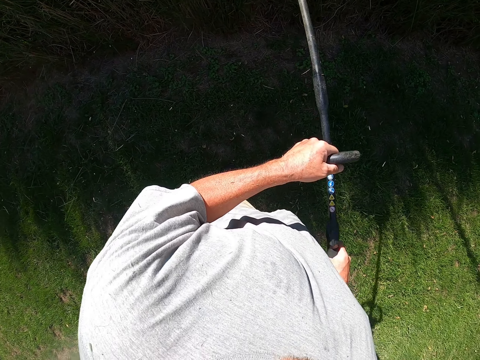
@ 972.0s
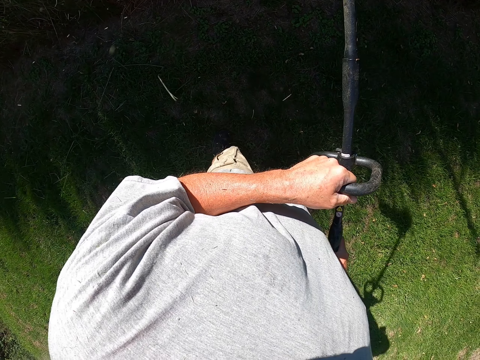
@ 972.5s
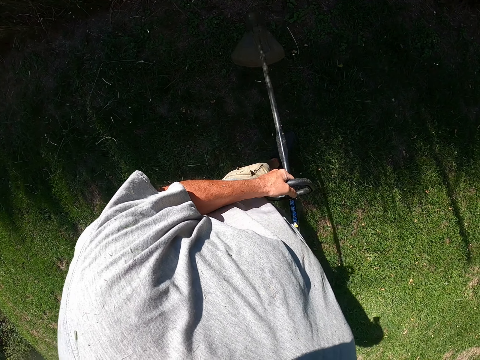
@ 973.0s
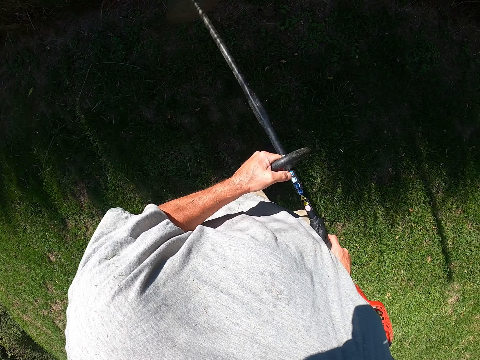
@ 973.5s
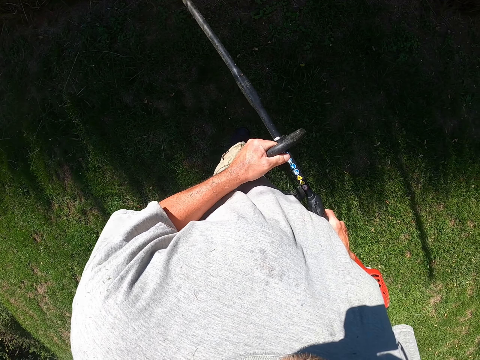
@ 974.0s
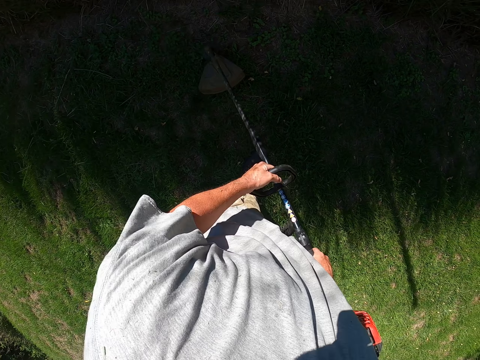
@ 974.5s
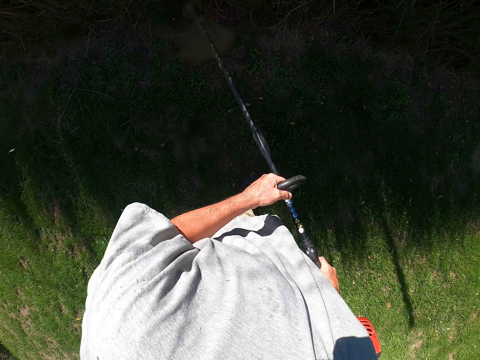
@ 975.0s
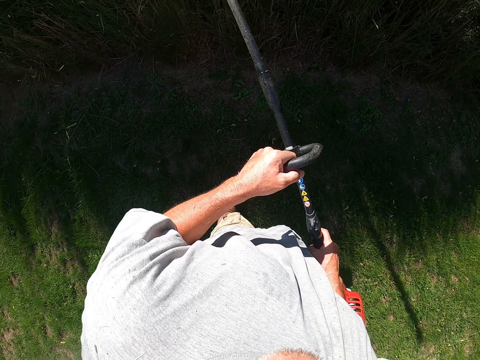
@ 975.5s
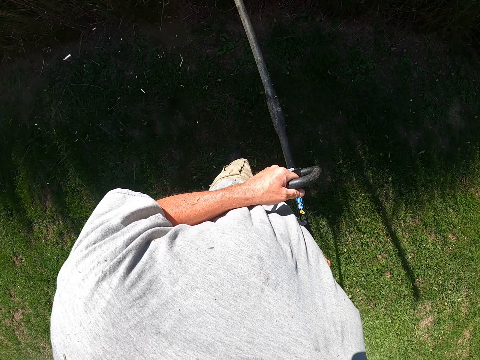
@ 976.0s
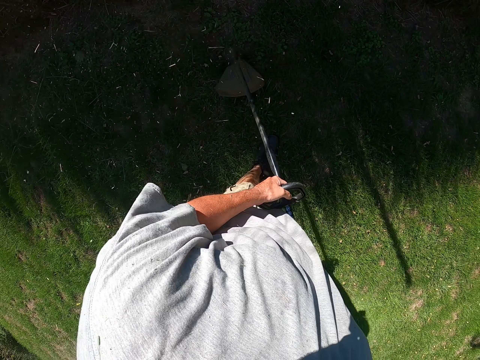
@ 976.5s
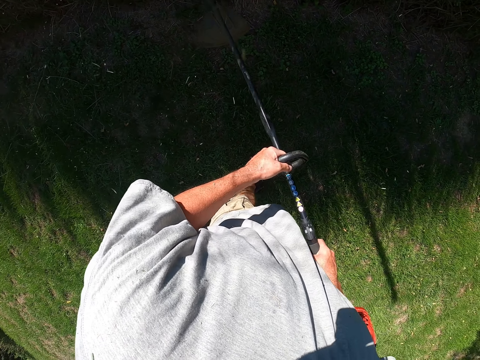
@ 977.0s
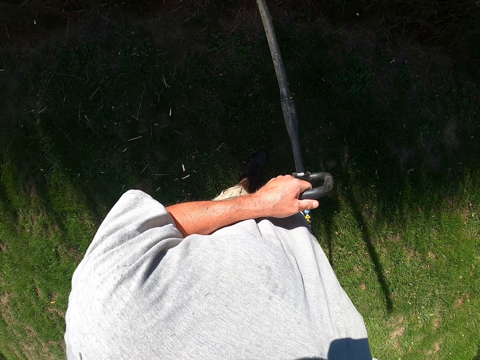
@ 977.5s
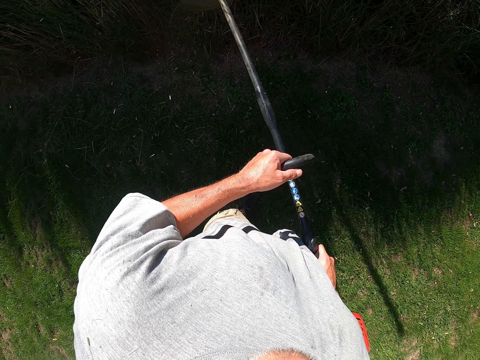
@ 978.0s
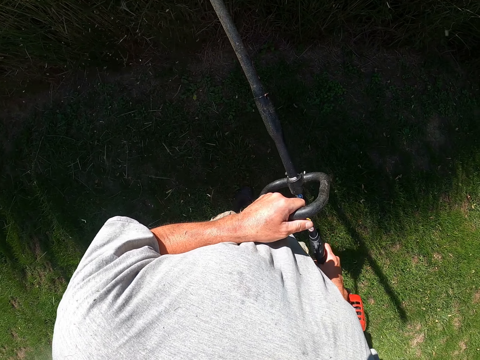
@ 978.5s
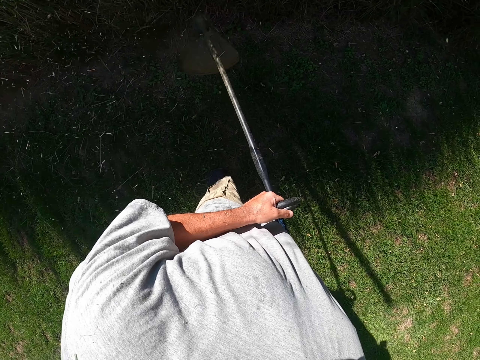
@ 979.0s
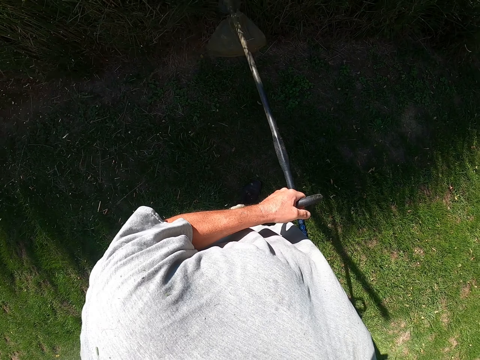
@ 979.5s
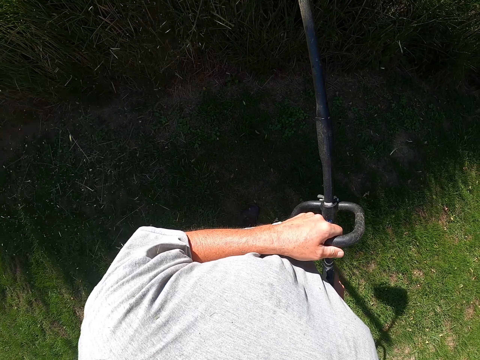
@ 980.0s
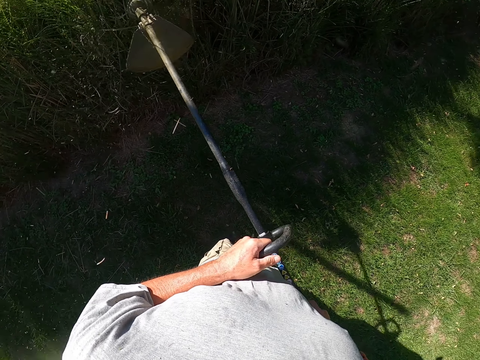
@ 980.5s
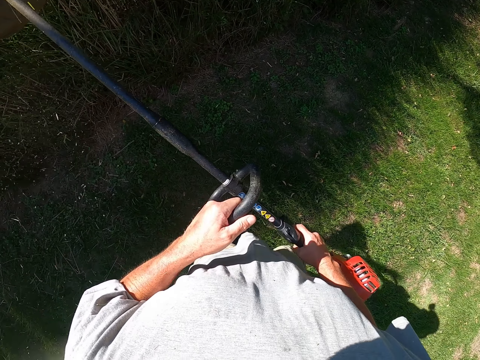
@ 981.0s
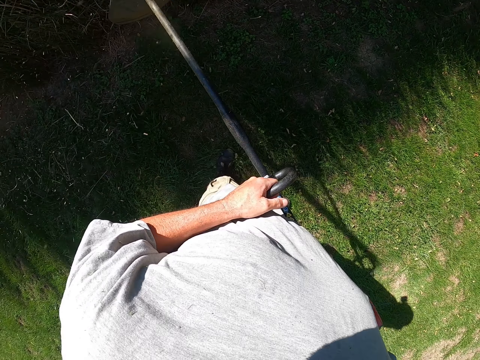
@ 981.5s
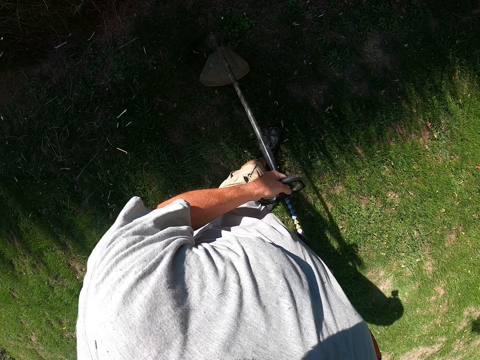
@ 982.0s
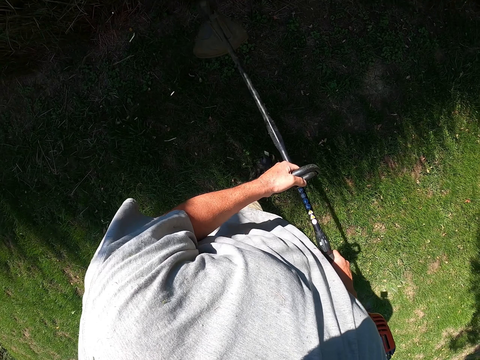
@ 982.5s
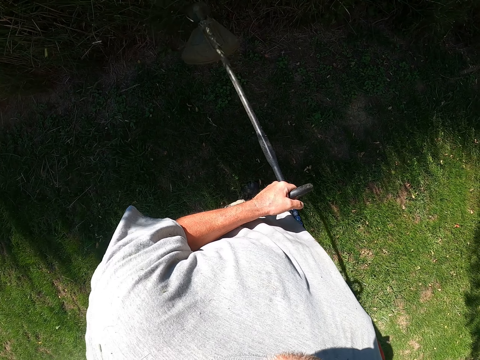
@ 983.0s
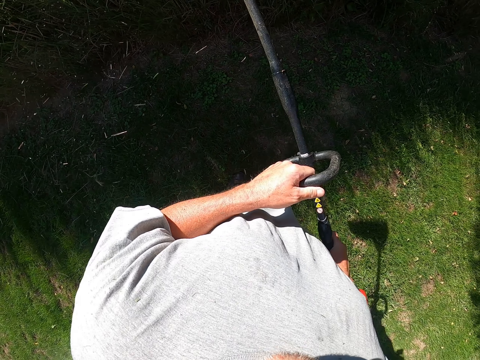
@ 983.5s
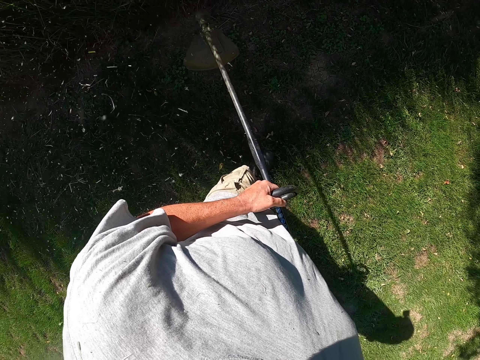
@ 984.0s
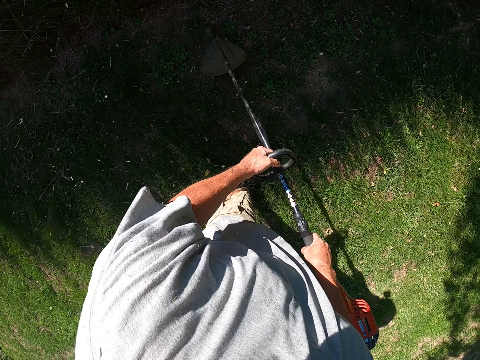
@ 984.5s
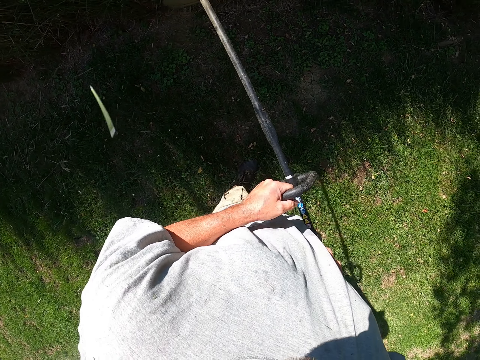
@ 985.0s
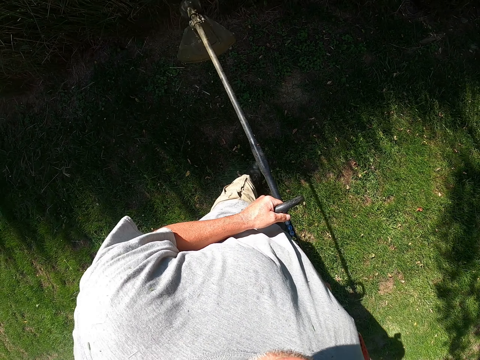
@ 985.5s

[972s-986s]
The camera wearer cuts plants repeatedly.

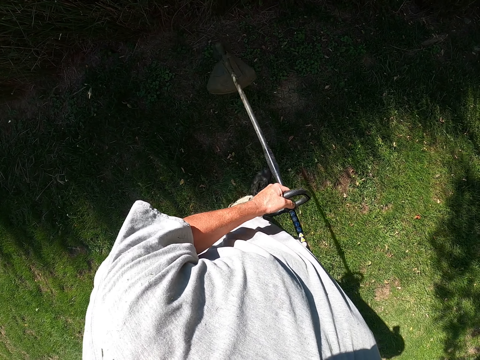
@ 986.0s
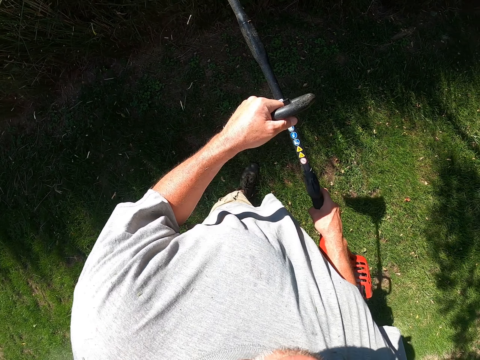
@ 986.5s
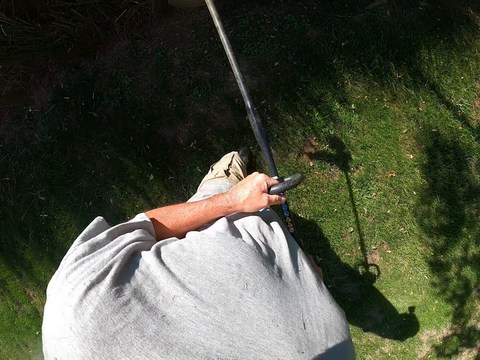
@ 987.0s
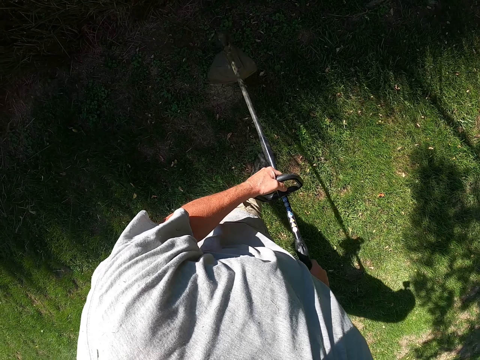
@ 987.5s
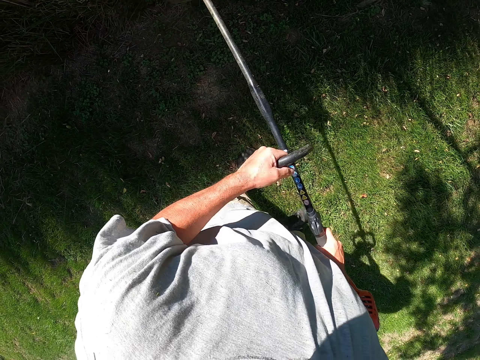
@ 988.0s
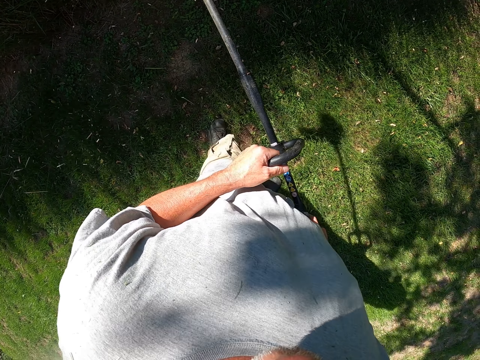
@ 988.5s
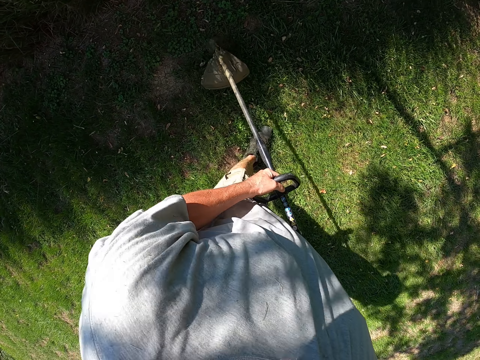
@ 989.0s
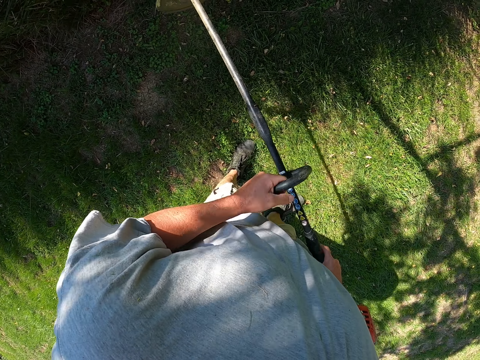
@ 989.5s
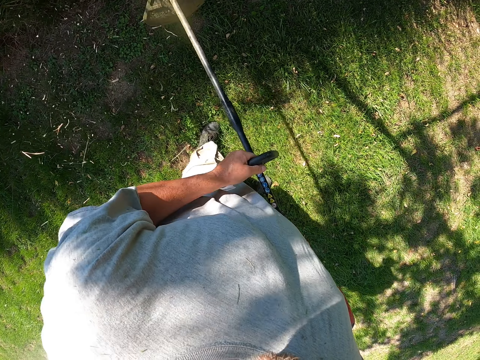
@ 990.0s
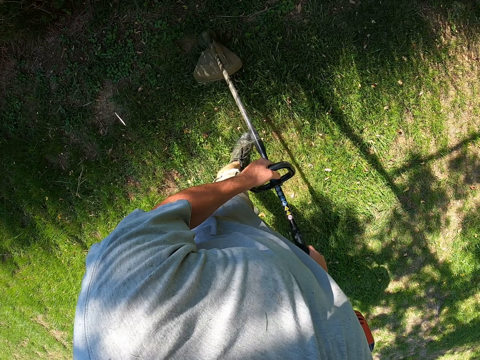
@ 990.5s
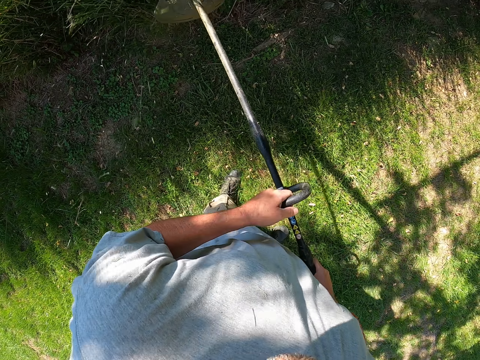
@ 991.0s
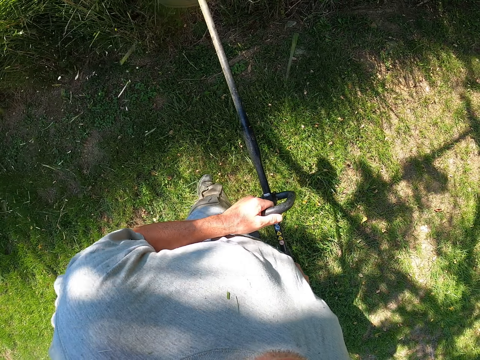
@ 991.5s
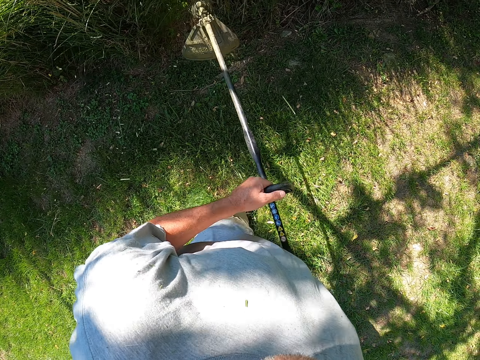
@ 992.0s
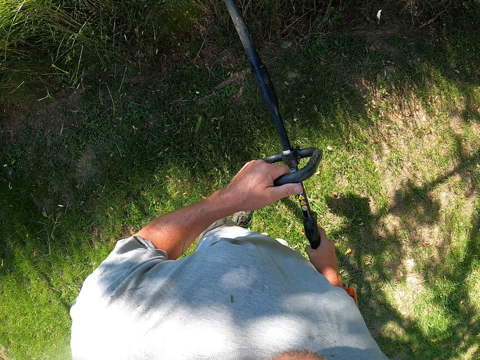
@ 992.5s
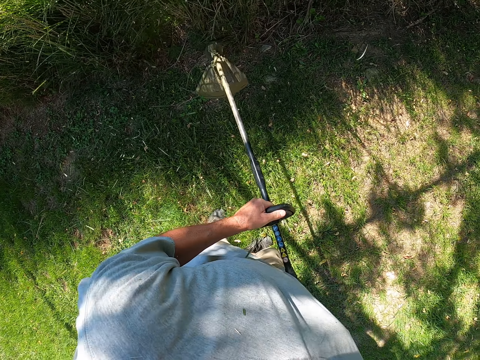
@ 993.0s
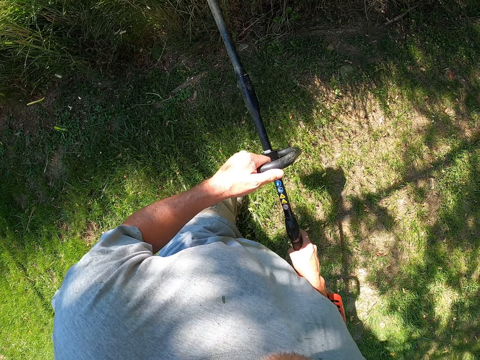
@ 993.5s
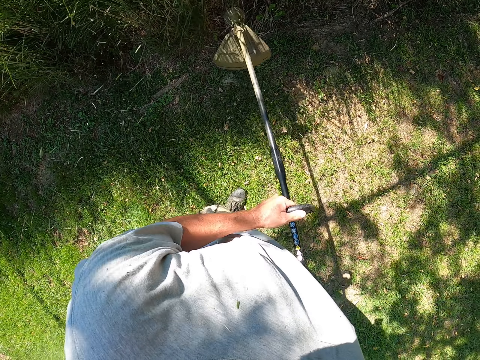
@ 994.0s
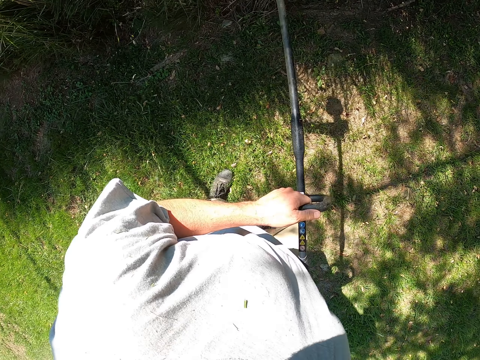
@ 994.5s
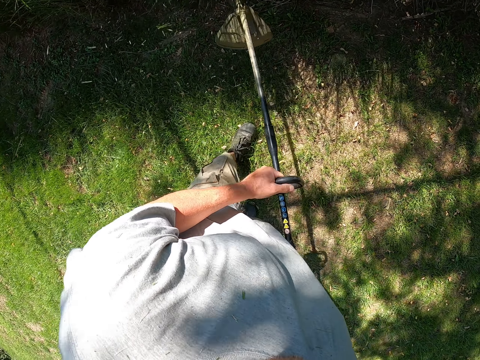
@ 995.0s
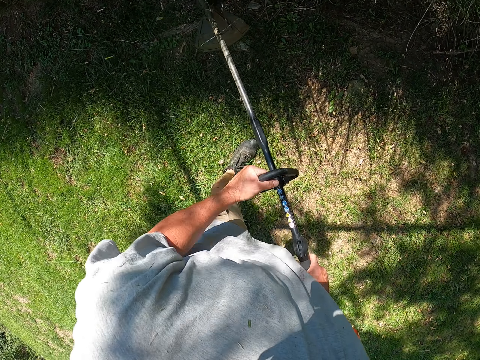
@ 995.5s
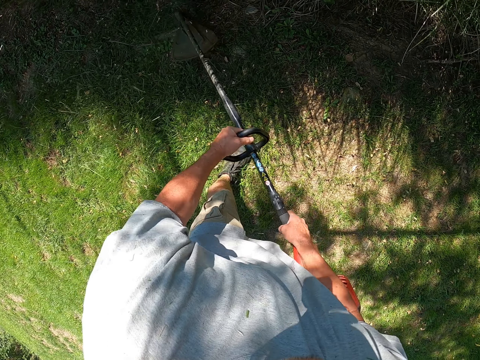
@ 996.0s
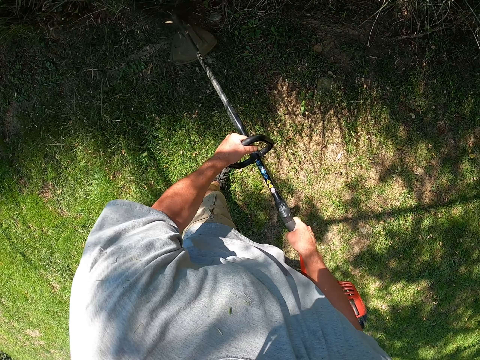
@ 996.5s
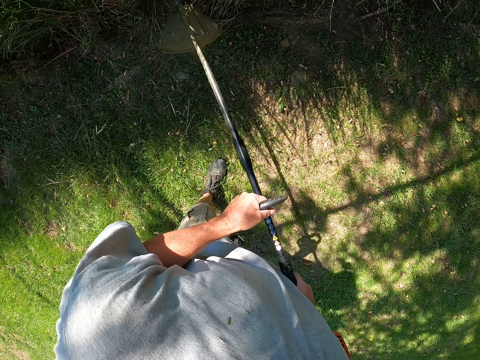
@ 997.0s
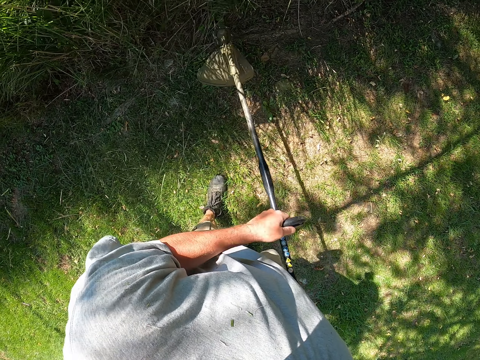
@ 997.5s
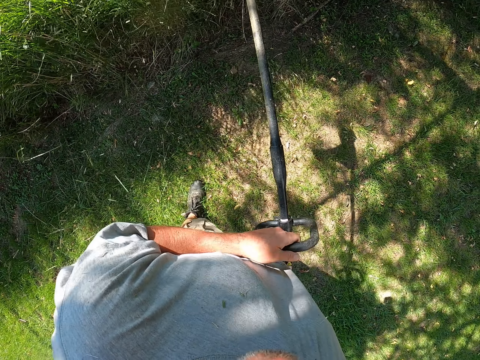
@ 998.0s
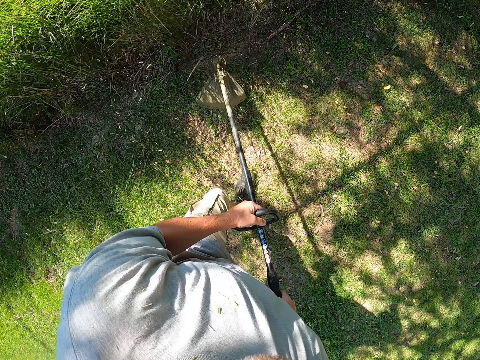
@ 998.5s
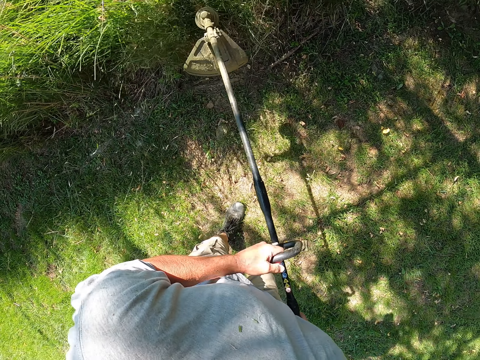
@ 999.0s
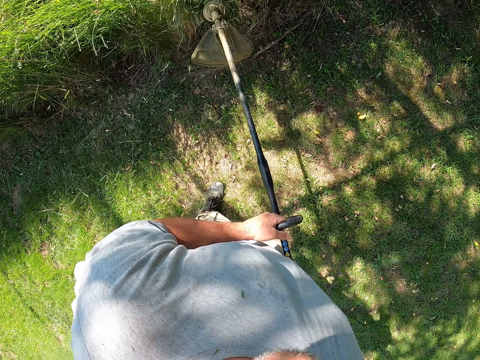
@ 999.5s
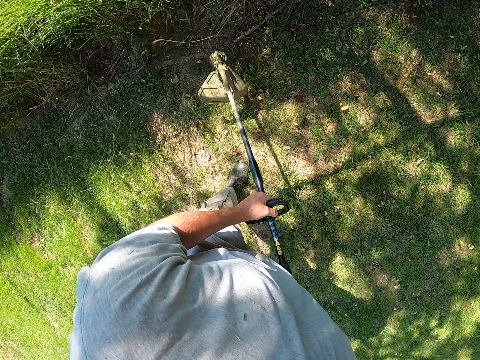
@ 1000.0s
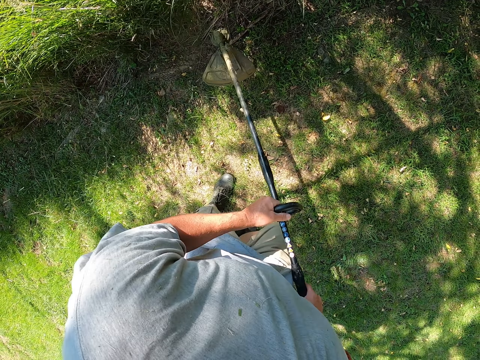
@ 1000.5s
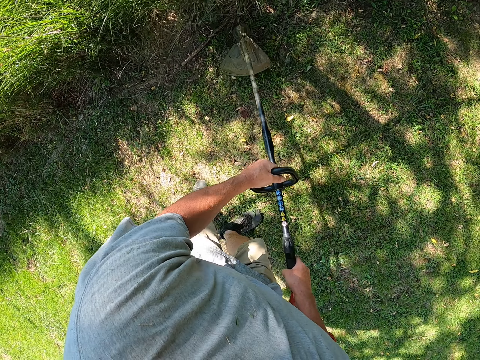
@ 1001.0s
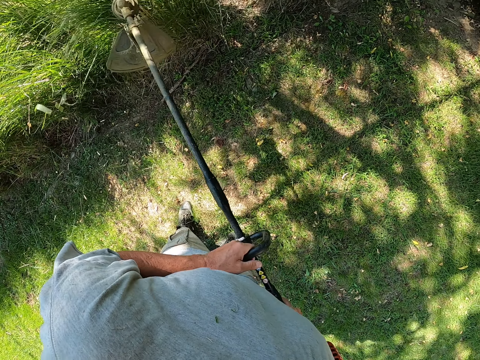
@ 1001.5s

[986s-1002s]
The camera wearer cuts plants. They cut plants repeatedly.
